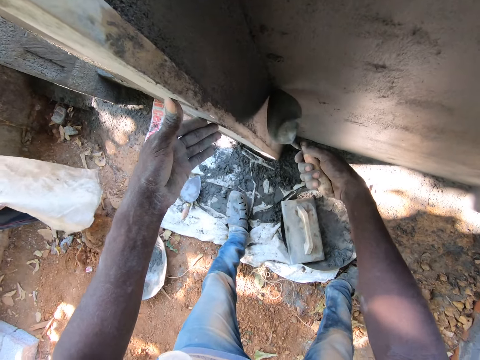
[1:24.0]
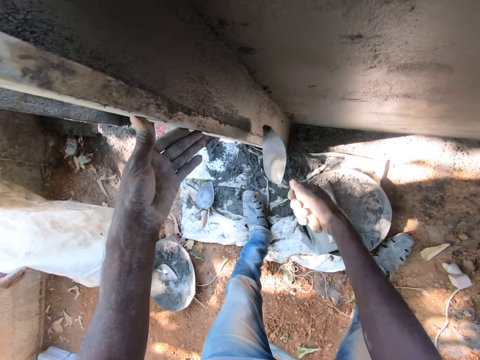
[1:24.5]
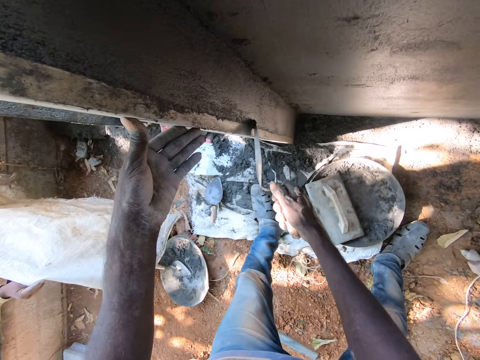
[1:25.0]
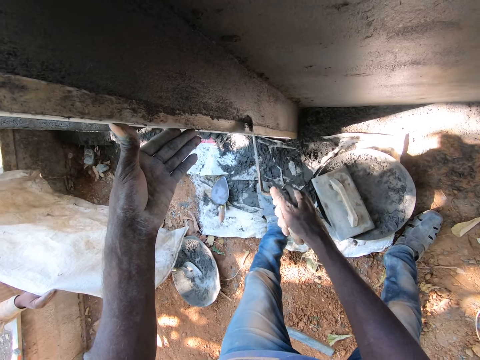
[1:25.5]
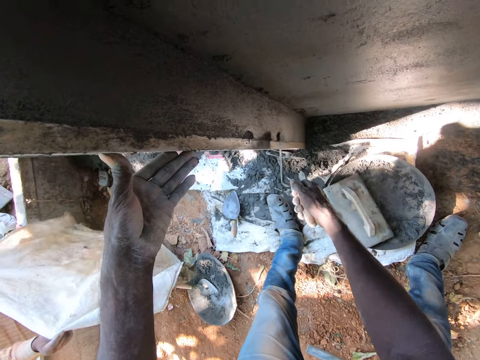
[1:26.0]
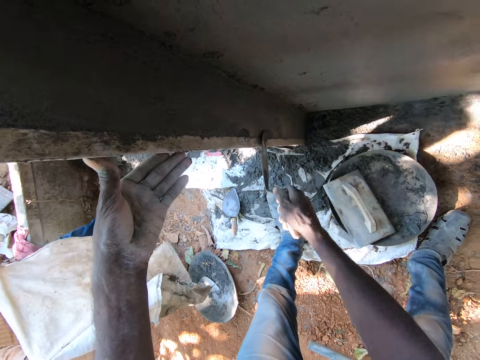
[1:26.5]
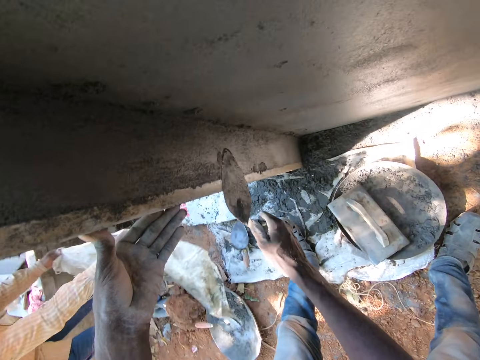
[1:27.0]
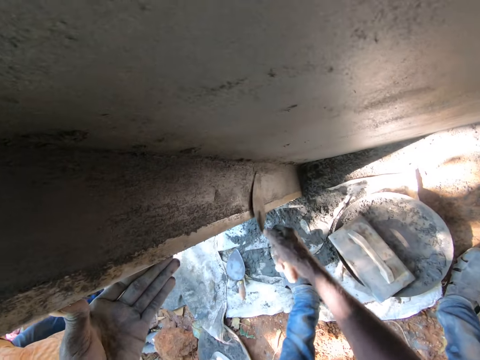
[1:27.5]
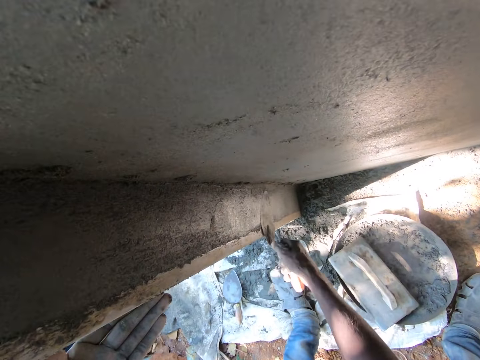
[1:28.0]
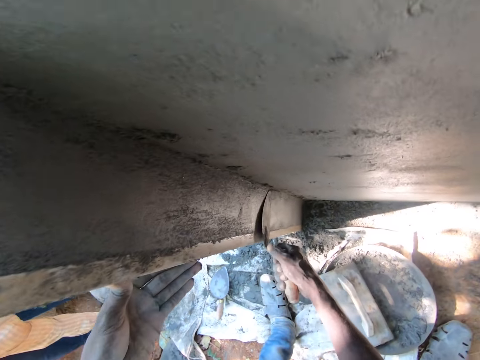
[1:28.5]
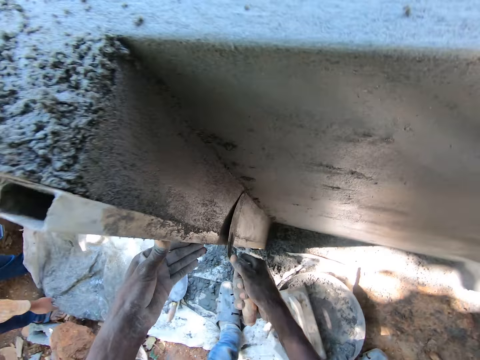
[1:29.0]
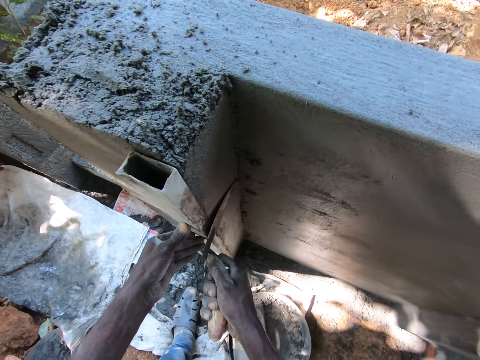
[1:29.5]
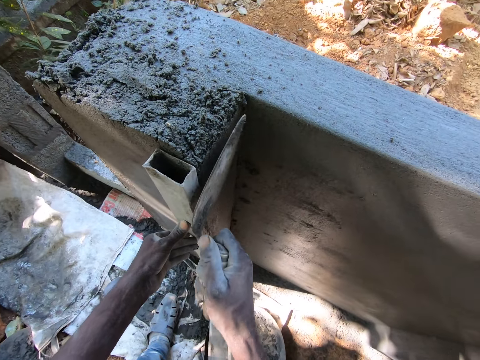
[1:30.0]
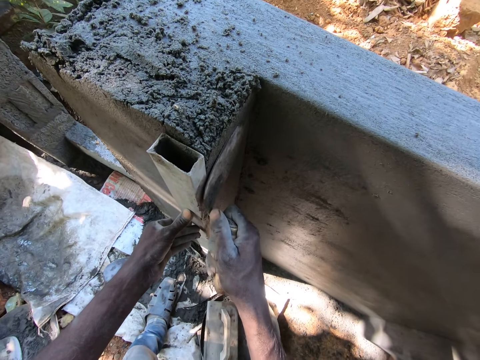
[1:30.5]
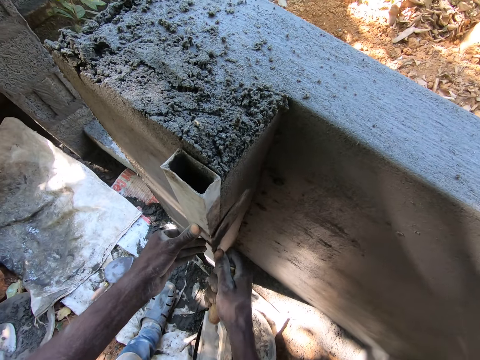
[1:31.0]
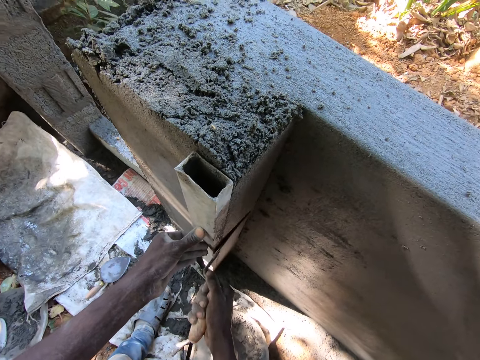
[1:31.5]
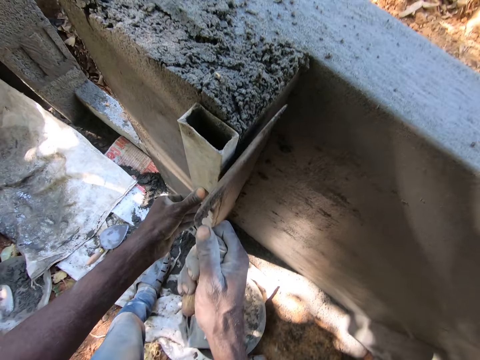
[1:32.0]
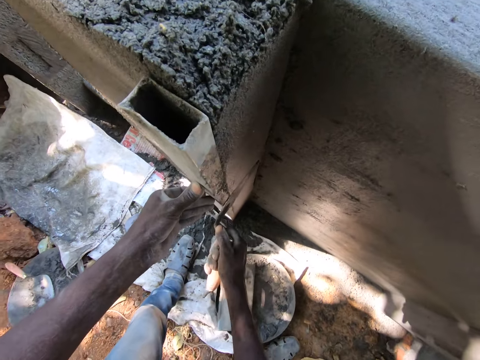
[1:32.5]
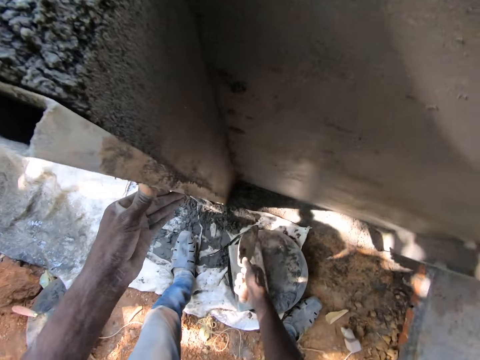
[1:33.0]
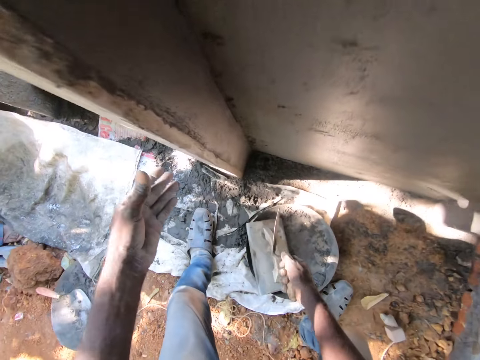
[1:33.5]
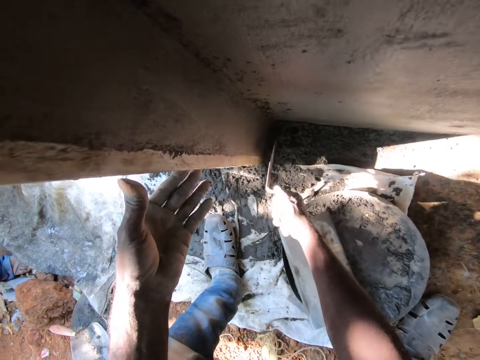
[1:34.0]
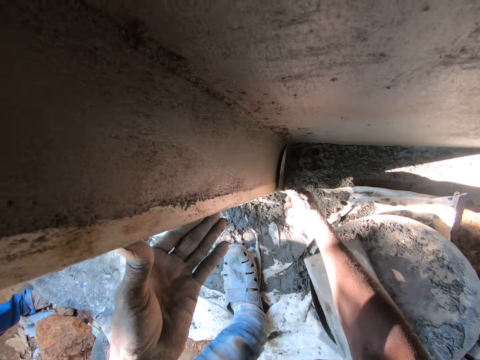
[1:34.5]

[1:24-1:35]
The camera wearer scoops cement from the corner of the wall with the bucket trowel in his right hand. He plasters the wall with the scoop of the cement on the bucket trowel in his right hand. He smoothens the wall with the bucket trowel in his right hand. He talks. He plasters the wall.

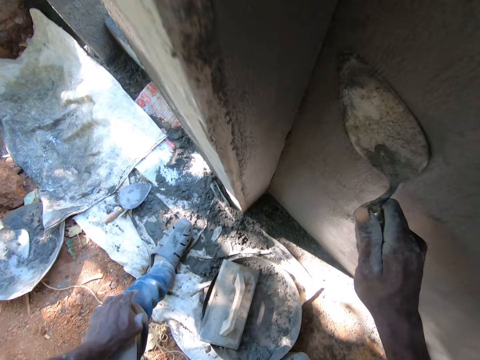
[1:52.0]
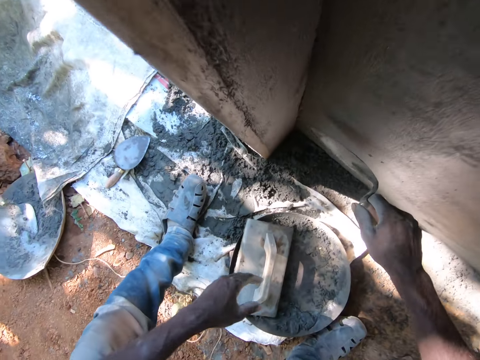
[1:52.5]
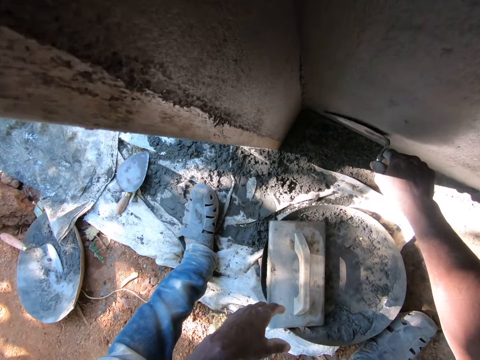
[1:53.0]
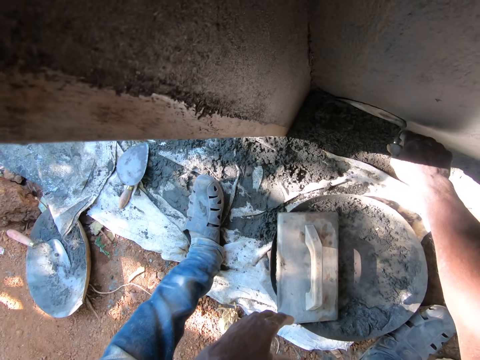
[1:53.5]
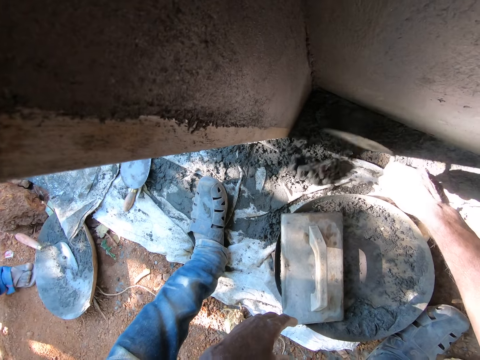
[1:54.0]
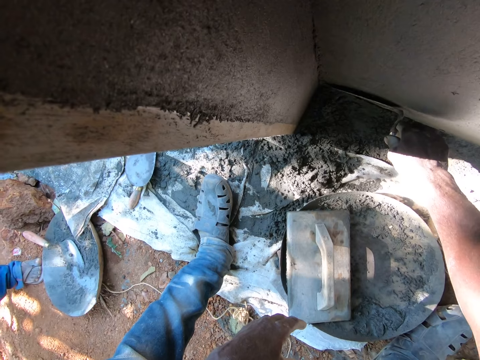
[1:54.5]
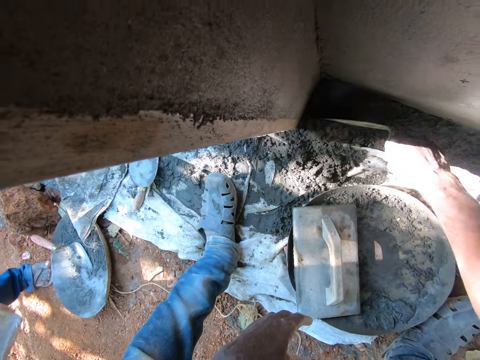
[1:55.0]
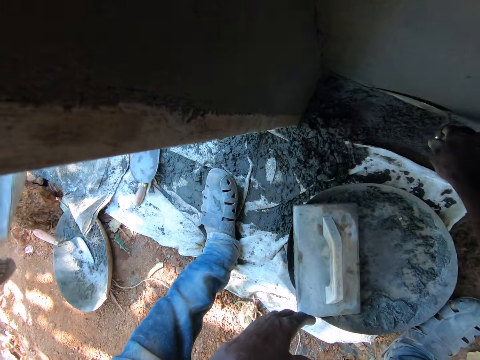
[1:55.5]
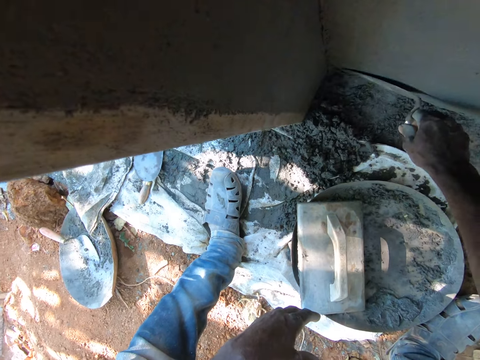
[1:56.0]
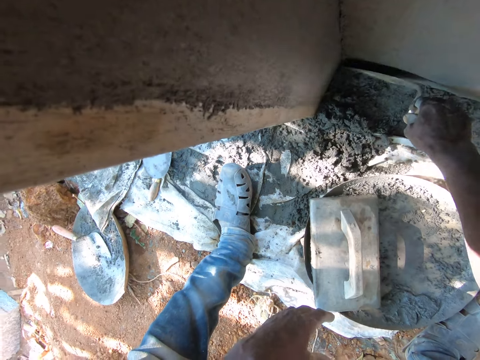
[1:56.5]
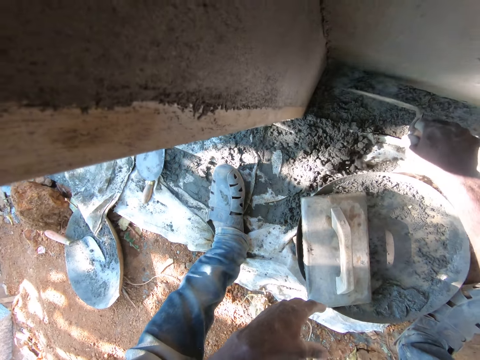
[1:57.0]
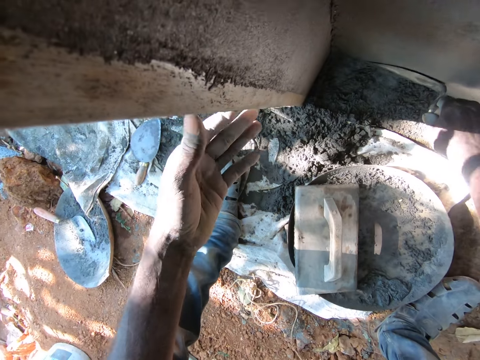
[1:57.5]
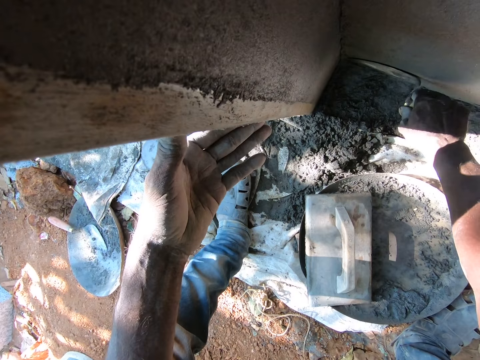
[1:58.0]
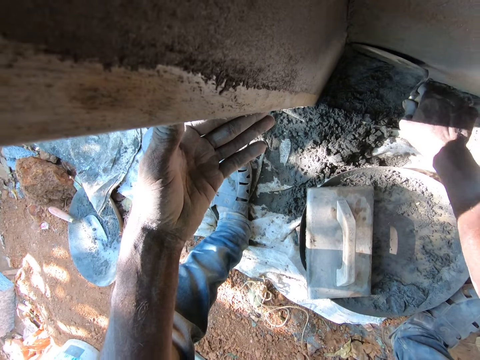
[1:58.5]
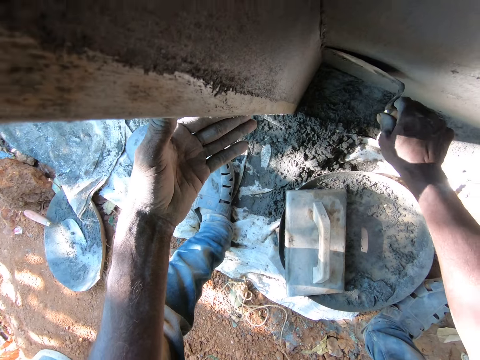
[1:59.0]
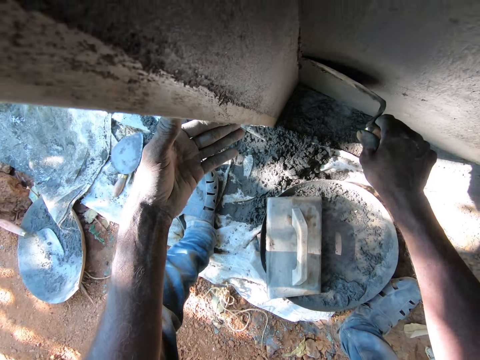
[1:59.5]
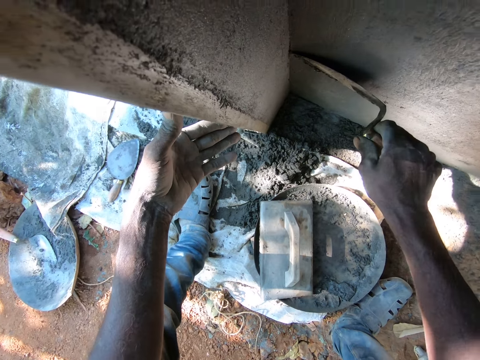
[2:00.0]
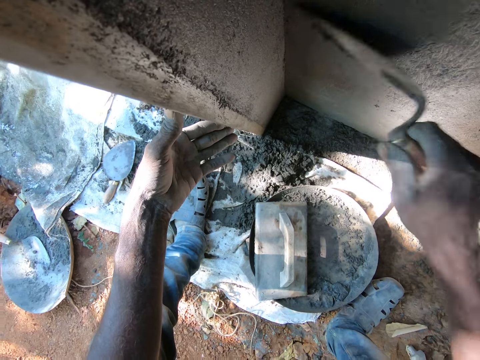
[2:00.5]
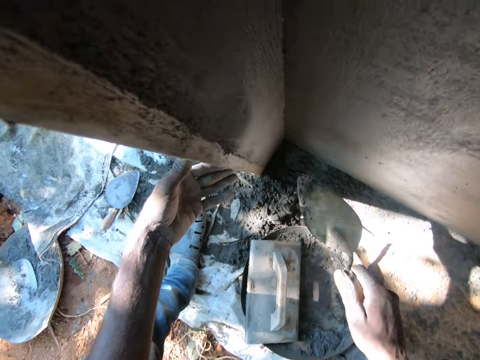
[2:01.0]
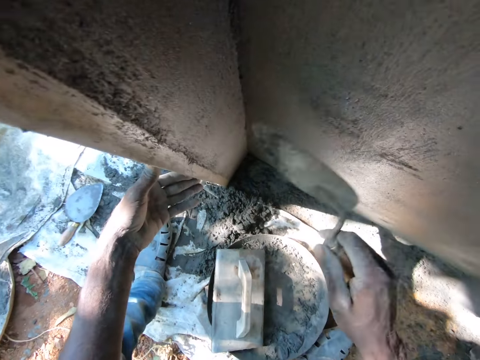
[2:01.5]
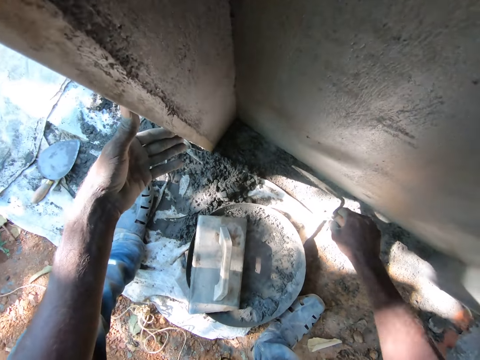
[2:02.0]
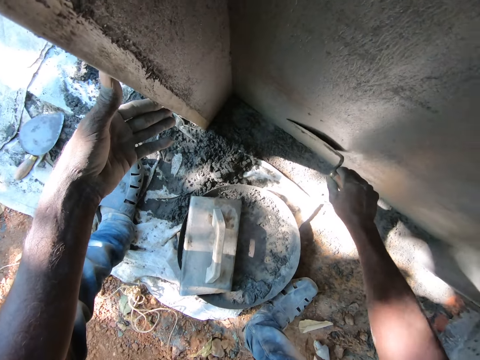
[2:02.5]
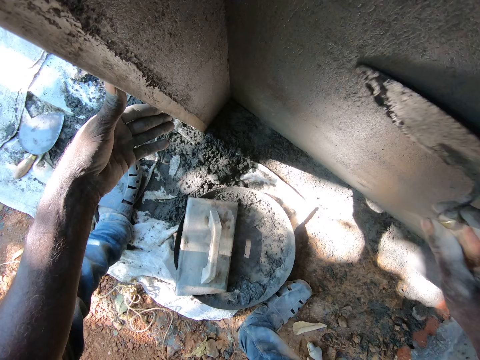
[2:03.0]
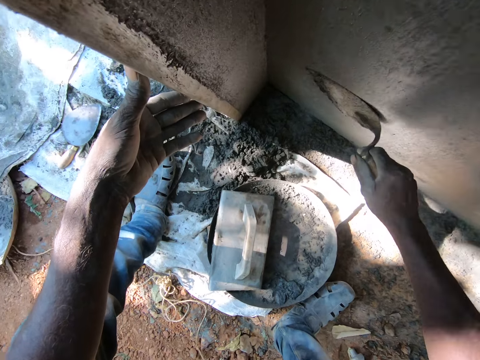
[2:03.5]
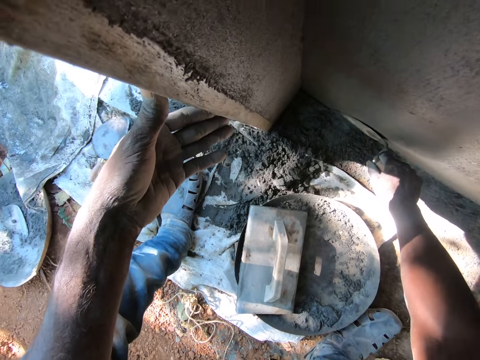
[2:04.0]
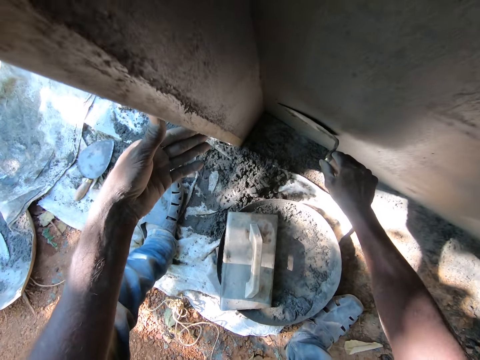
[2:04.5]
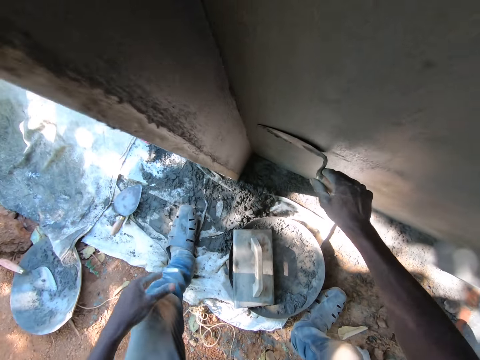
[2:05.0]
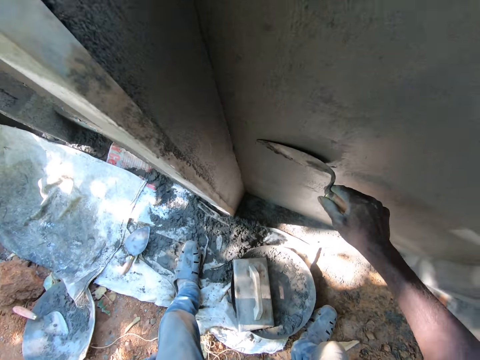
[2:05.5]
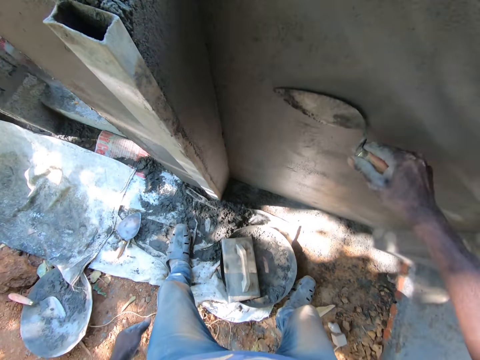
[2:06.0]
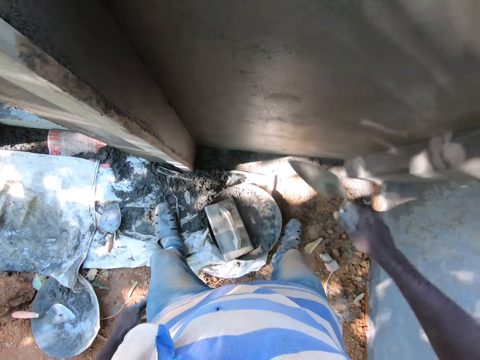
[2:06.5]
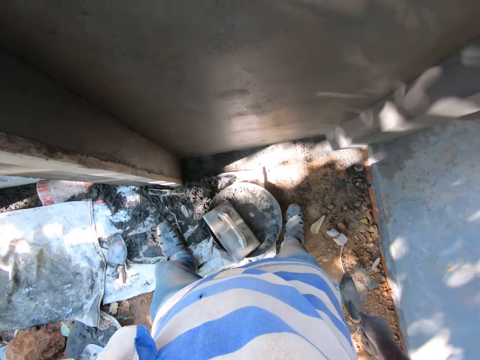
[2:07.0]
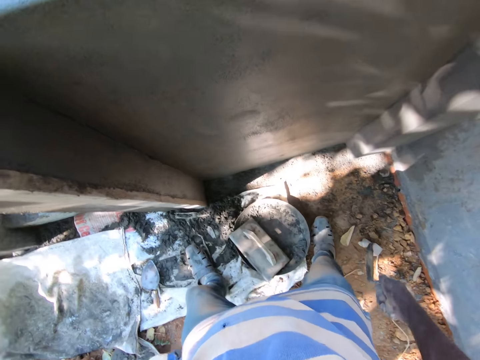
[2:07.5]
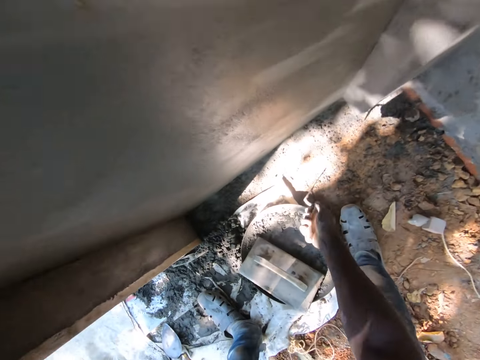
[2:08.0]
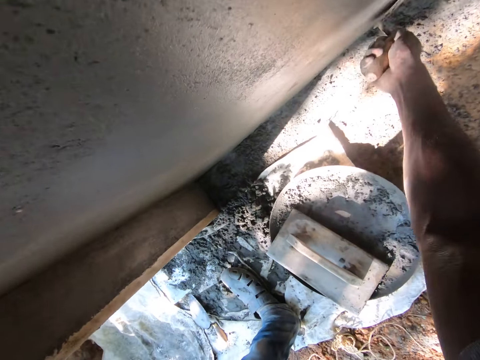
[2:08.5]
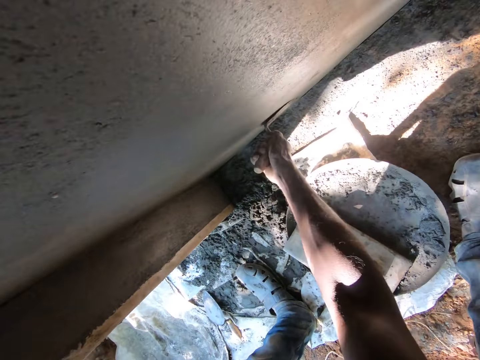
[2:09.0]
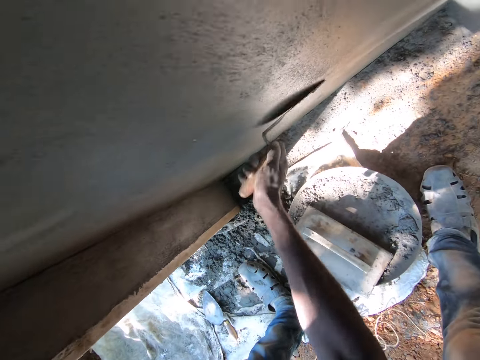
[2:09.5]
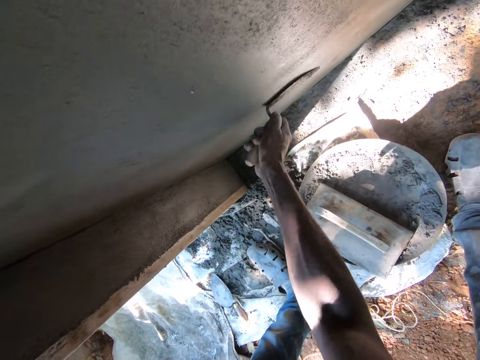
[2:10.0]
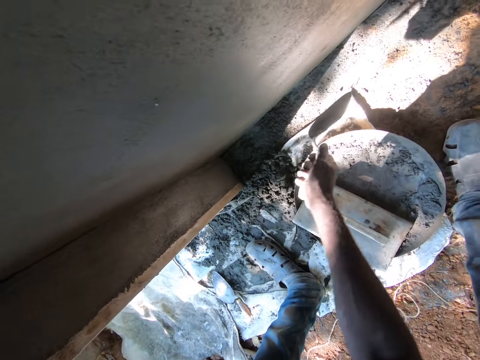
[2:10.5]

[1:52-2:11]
The camera wearer scratches mortar away. He places his left hand on the wall. He plasters the wall. He removes his left hand from the wall. He smoothens the wall with the bucket trowel in his right hand.
